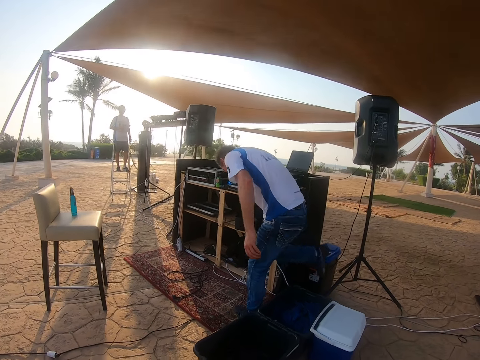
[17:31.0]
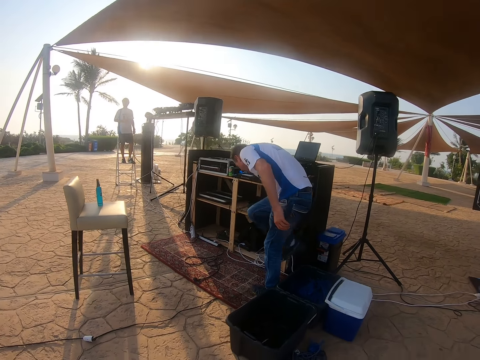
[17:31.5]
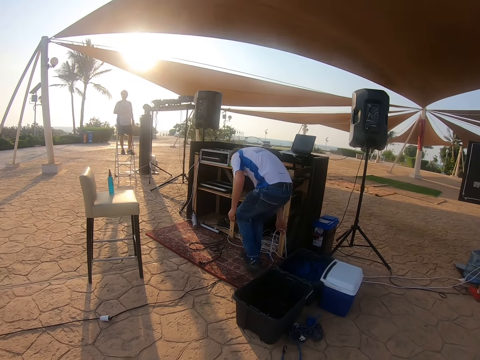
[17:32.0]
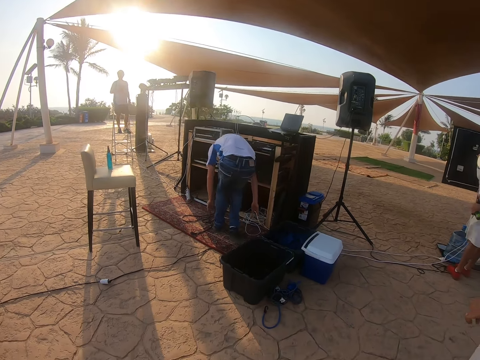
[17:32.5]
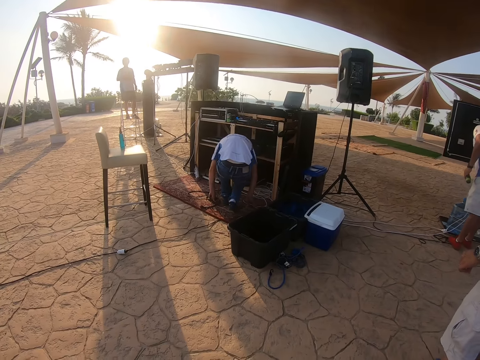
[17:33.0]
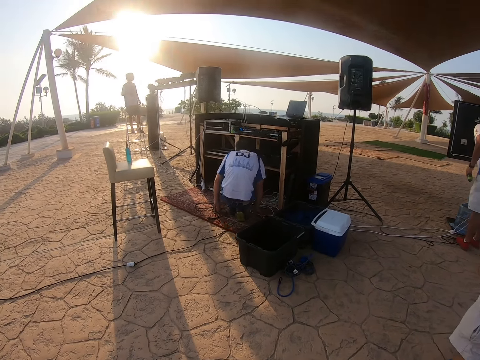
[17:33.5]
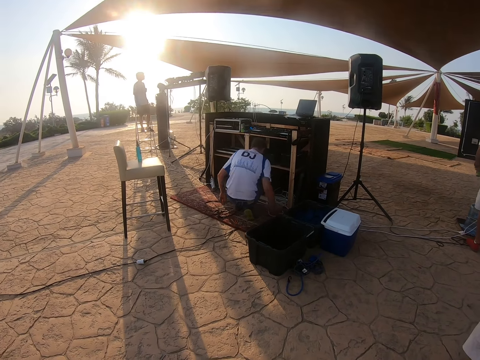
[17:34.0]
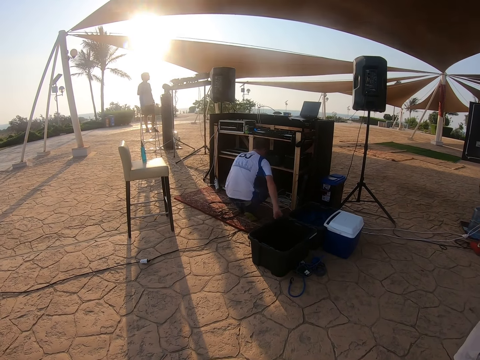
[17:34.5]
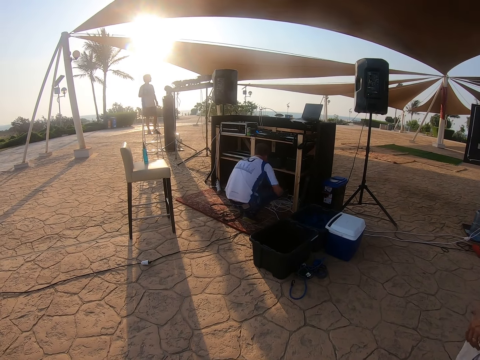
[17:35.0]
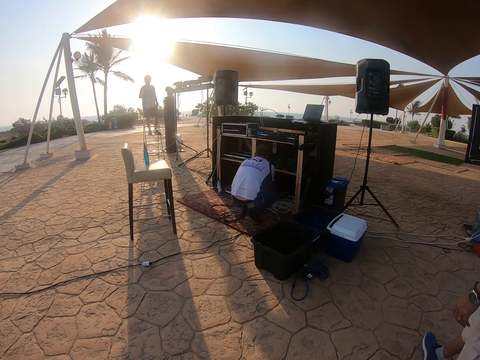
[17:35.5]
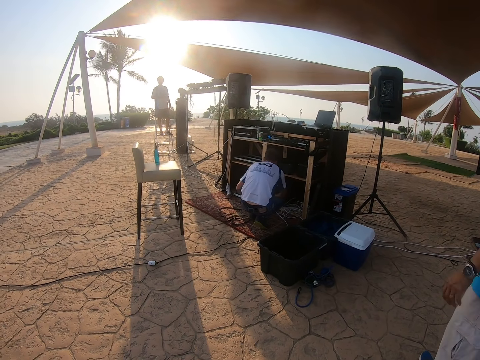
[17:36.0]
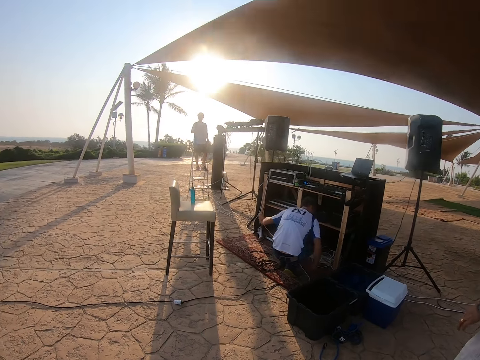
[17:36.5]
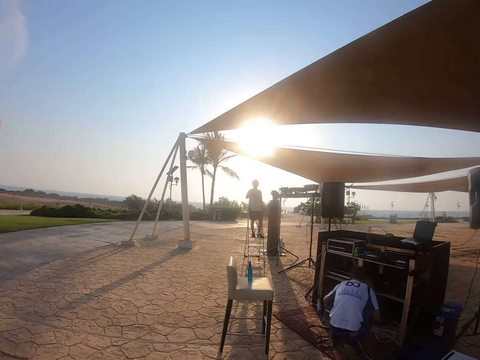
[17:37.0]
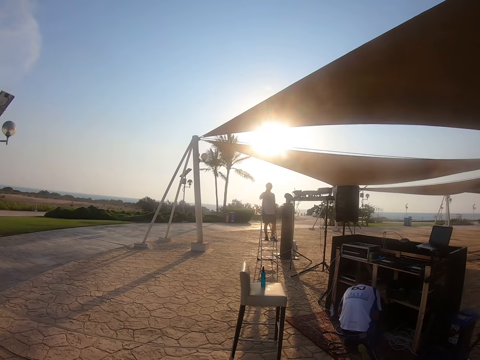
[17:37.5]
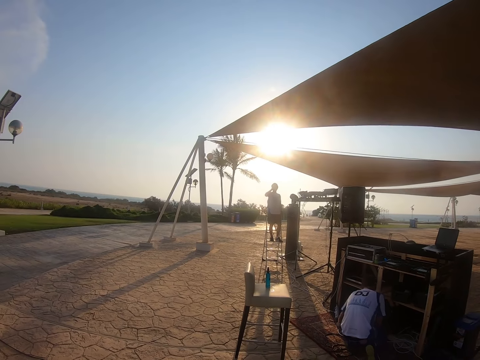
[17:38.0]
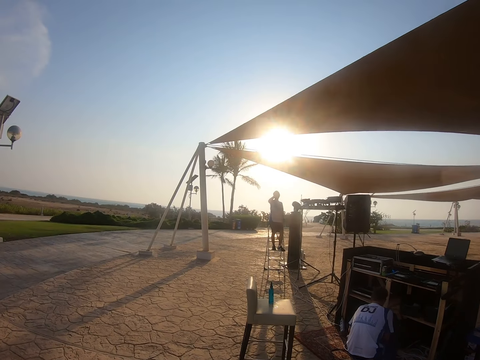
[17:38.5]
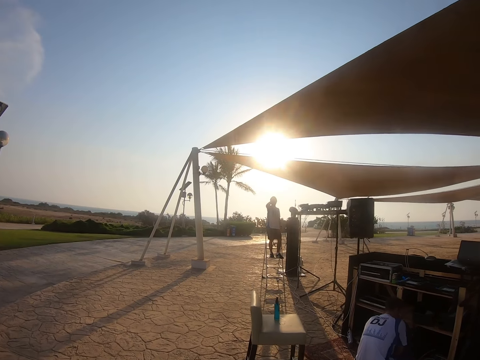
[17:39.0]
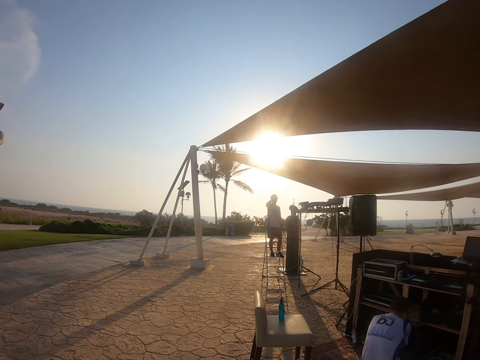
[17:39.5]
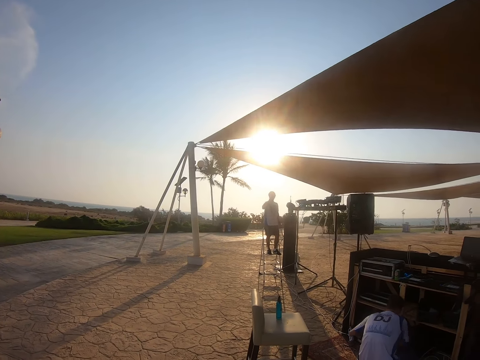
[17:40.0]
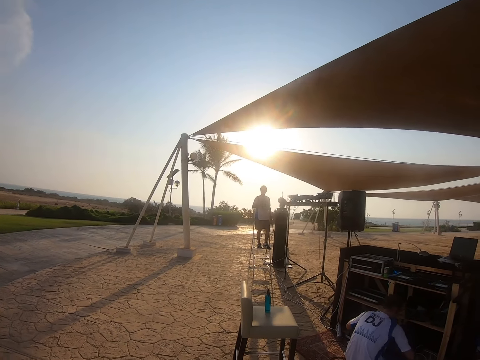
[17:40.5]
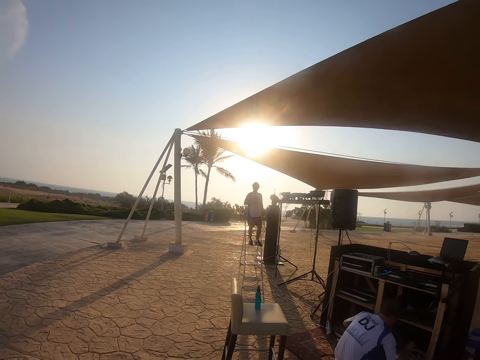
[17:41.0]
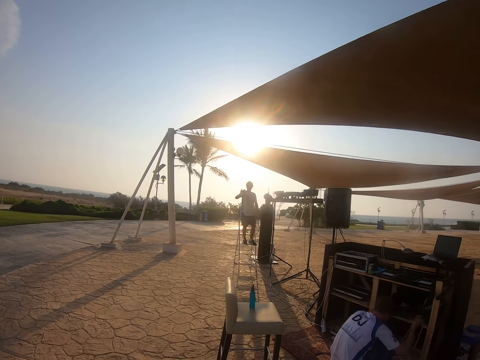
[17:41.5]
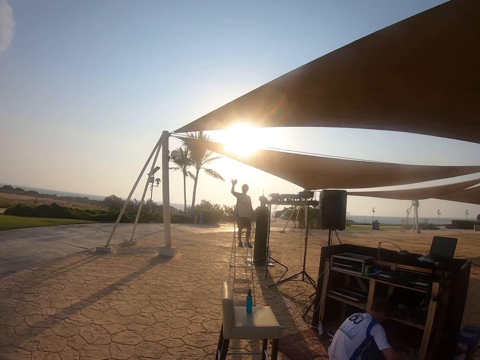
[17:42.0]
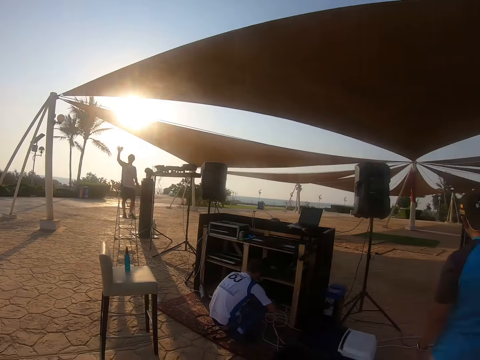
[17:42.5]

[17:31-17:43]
A man squats on the floor. The camera wearer looks around the tent. The man drinks something.

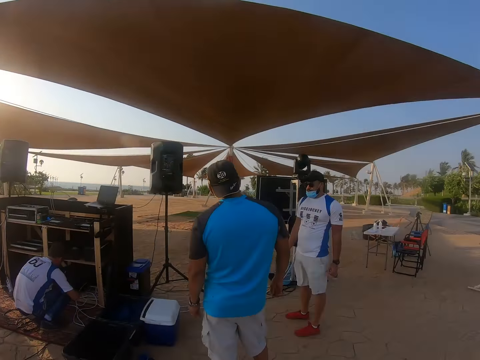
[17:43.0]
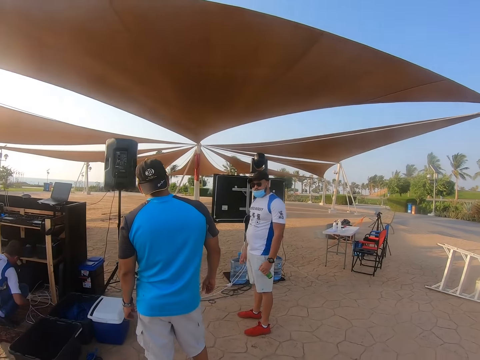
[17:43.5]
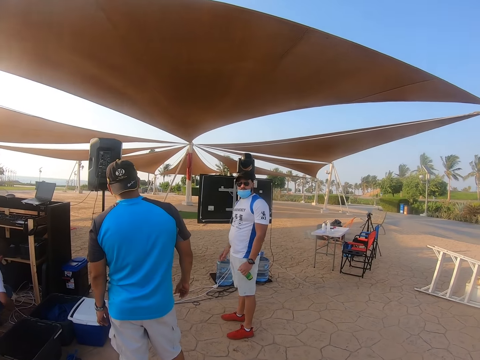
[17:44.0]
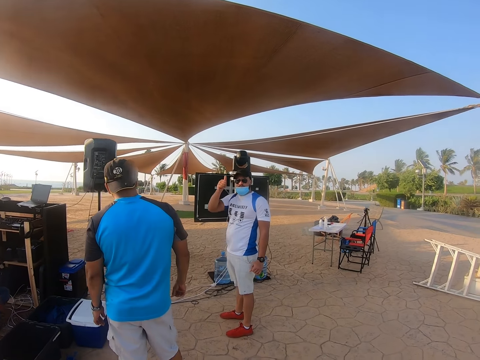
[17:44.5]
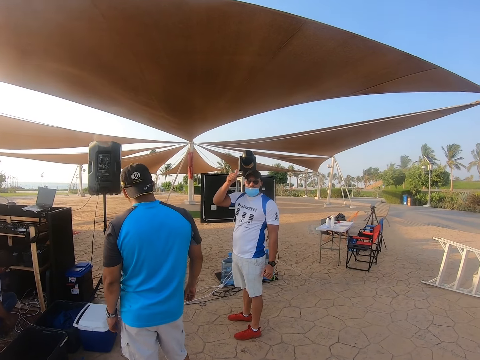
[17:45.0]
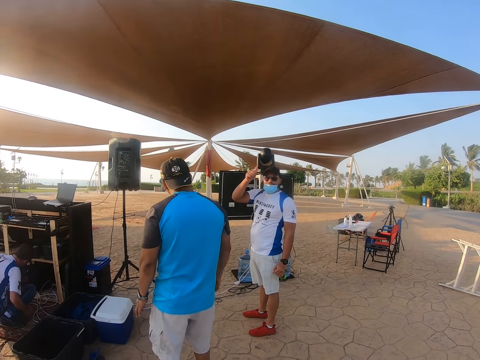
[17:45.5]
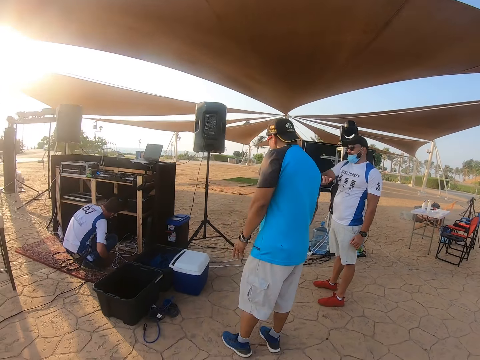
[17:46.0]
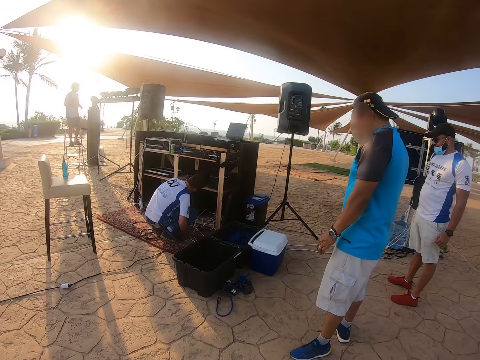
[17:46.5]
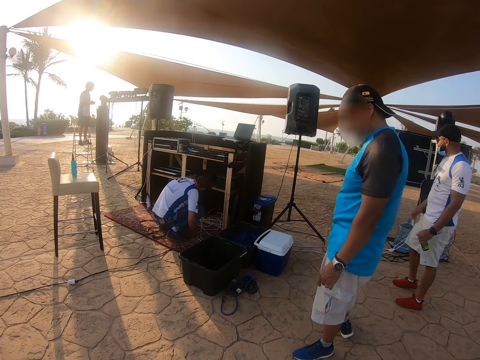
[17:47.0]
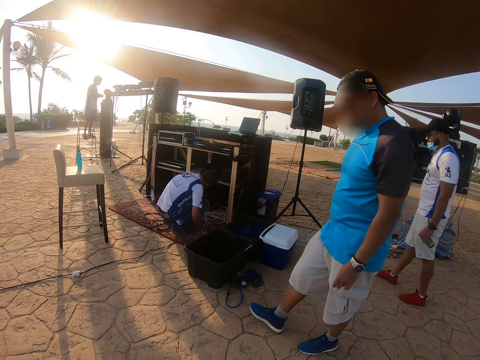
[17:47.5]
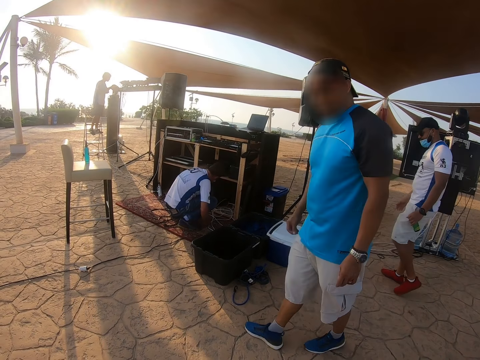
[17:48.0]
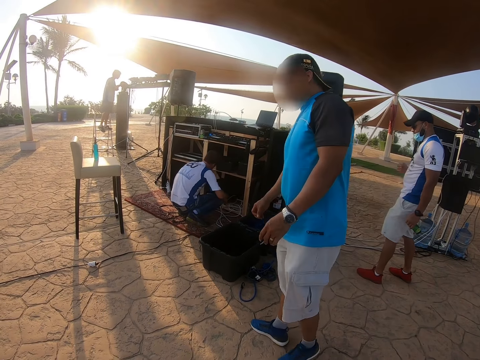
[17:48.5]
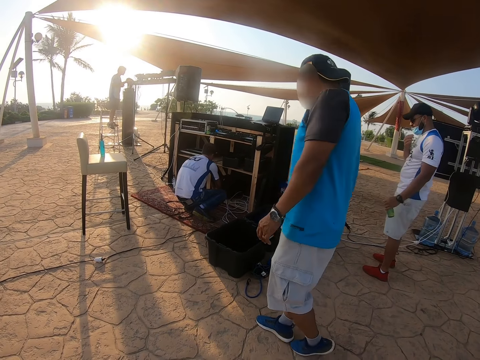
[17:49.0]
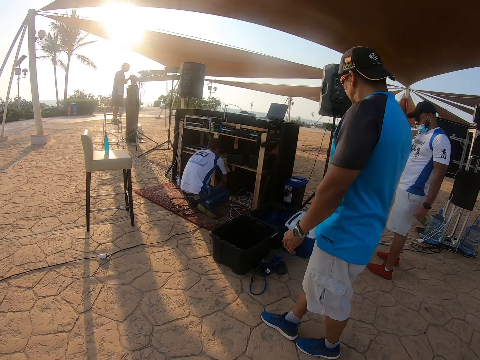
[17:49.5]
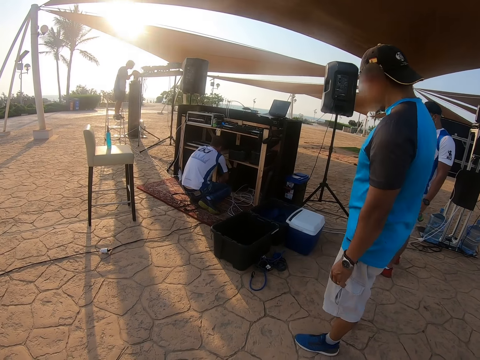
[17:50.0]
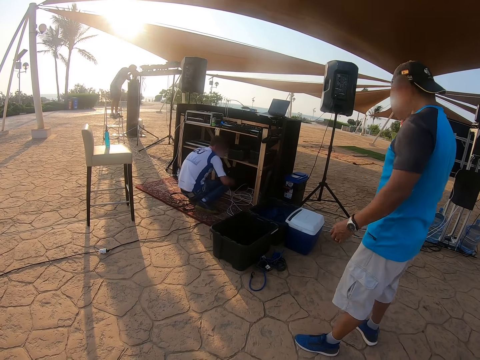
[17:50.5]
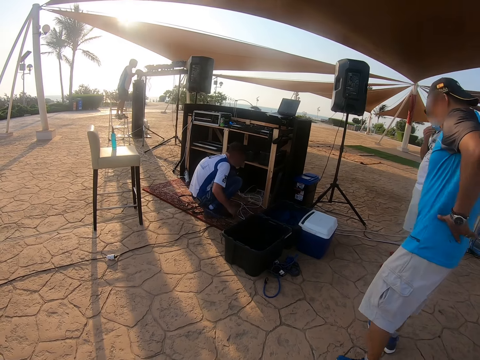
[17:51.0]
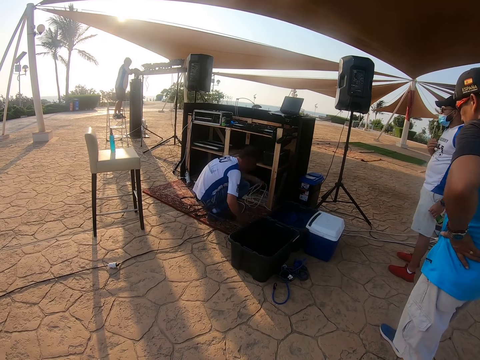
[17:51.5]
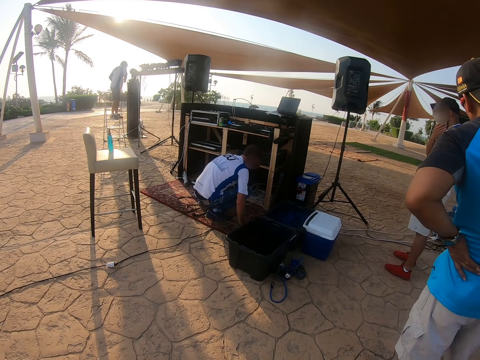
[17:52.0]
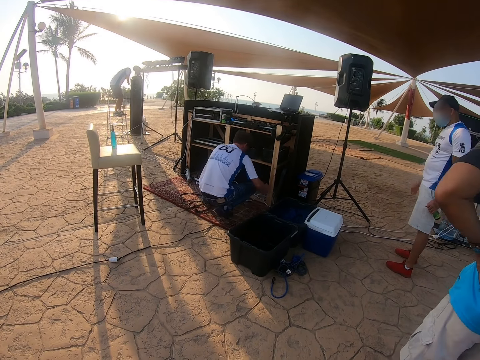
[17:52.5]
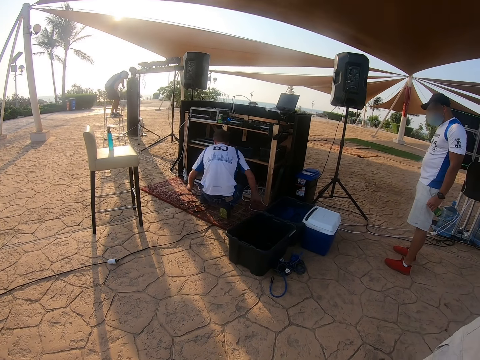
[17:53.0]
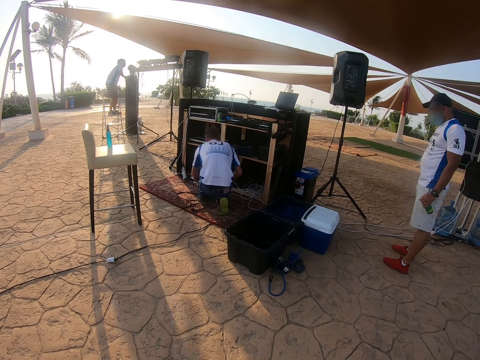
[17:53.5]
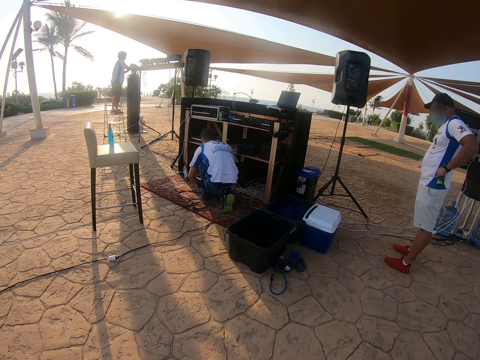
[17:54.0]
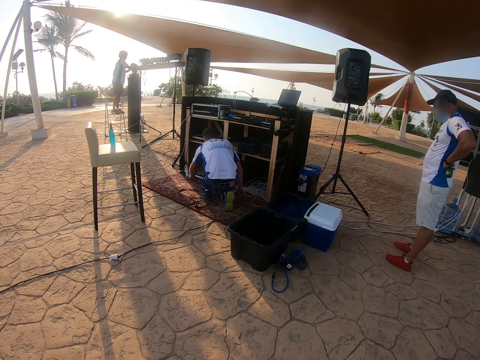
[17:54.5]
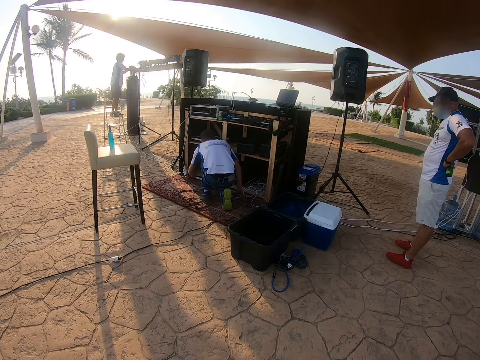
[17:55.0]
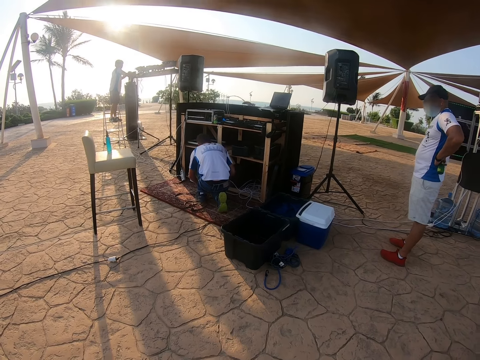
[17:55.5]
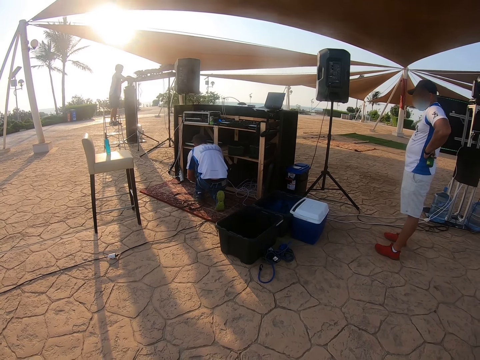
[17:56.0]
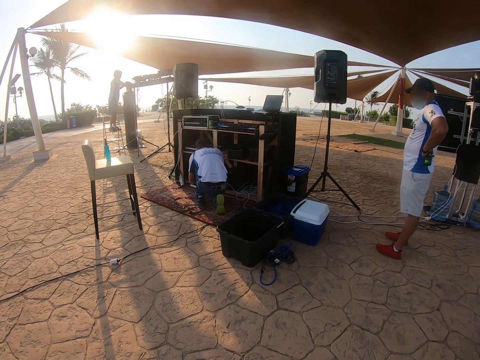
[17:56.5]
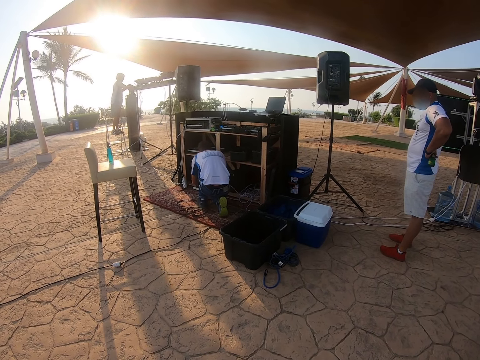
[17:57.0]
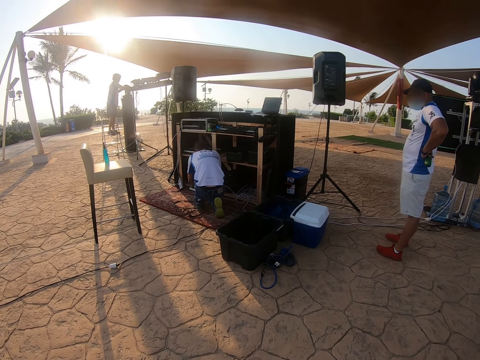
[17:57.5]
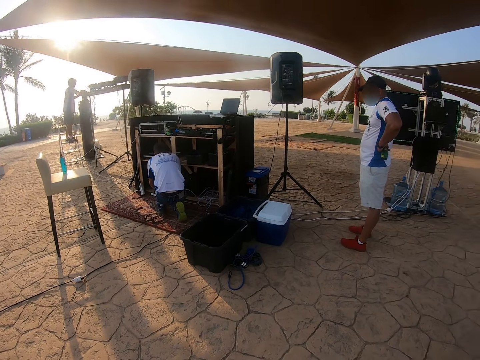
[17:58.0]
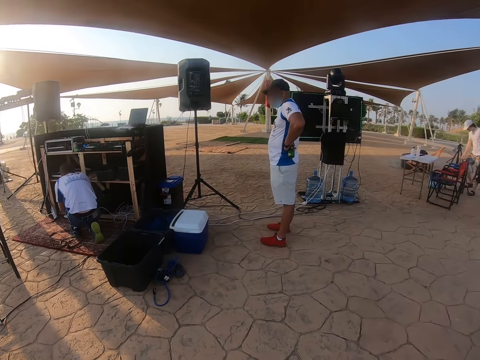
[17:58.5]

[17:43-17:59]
A man interacts with the camera wearer. Another man lifts the hand. The camera wearer looks at the boxes. The first man walks around. Another man touches the cable.
